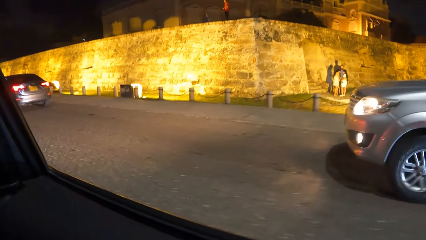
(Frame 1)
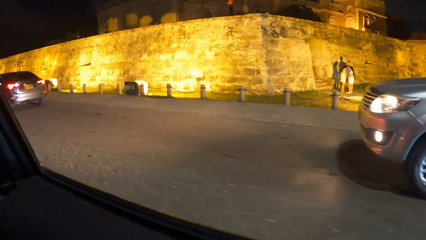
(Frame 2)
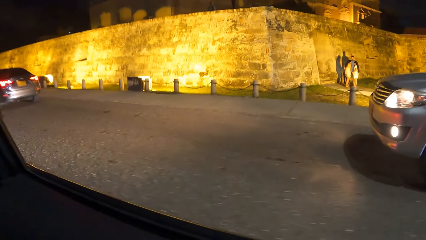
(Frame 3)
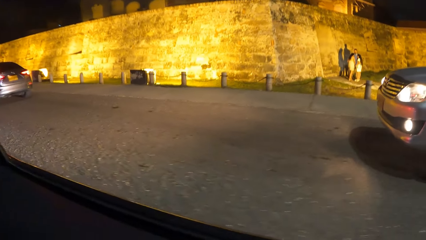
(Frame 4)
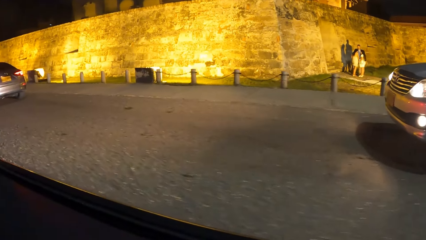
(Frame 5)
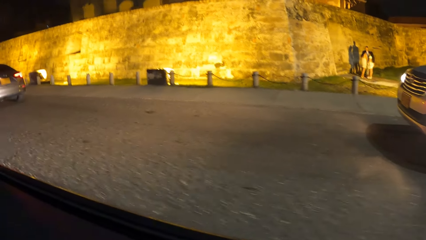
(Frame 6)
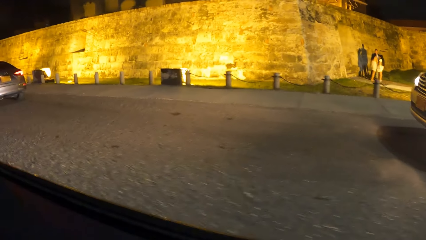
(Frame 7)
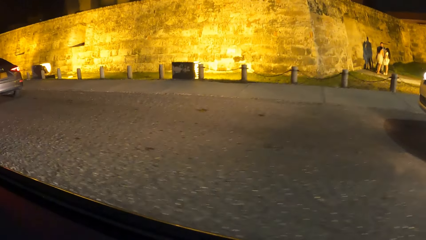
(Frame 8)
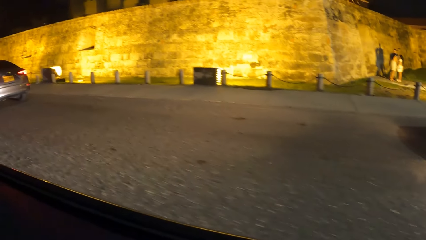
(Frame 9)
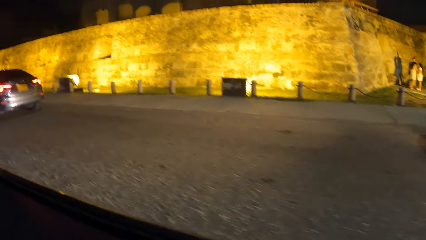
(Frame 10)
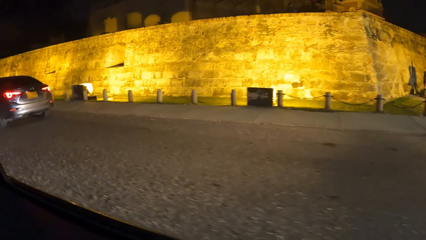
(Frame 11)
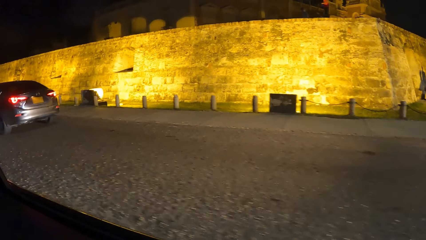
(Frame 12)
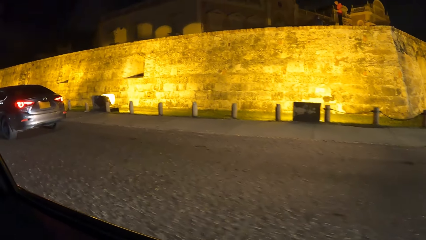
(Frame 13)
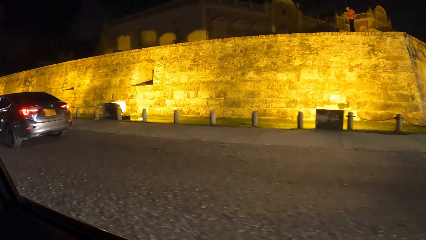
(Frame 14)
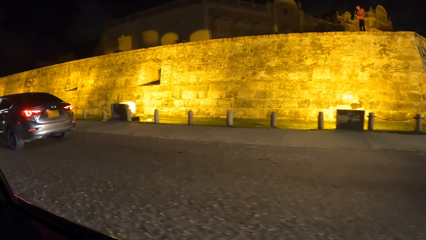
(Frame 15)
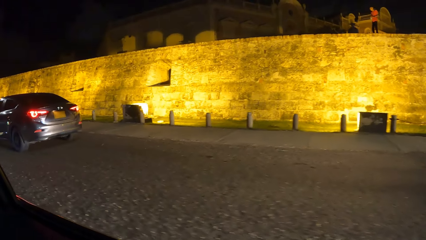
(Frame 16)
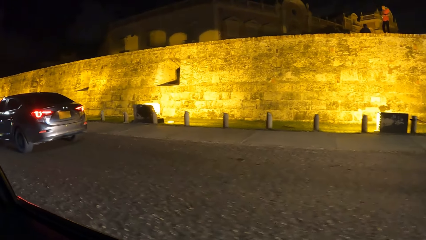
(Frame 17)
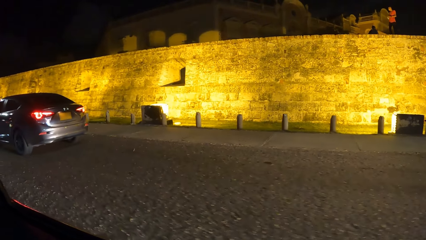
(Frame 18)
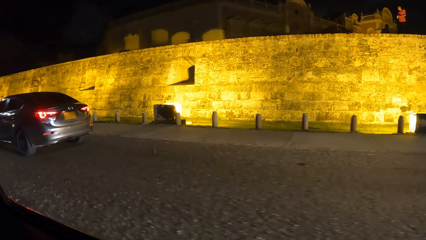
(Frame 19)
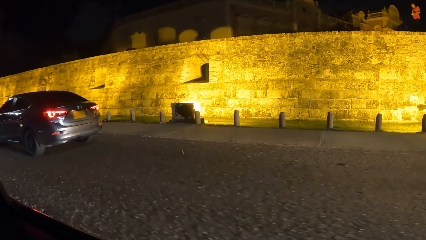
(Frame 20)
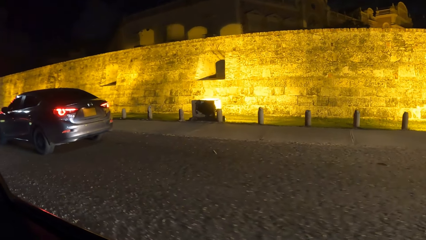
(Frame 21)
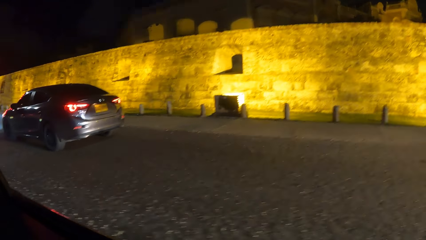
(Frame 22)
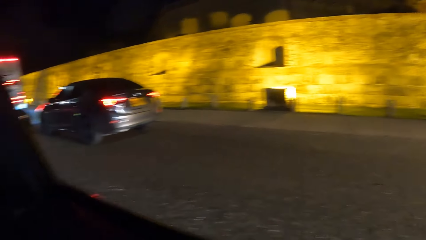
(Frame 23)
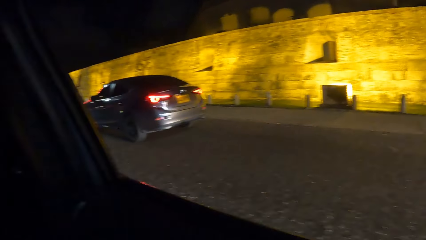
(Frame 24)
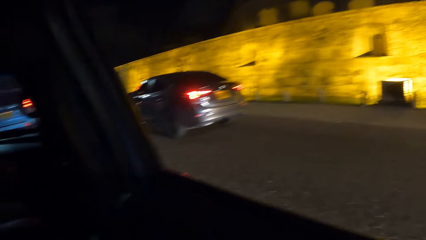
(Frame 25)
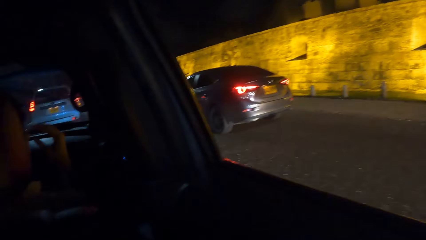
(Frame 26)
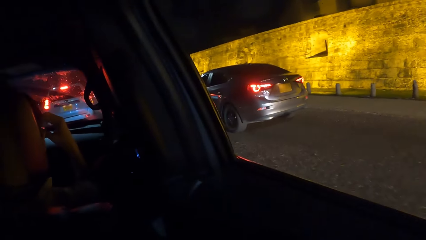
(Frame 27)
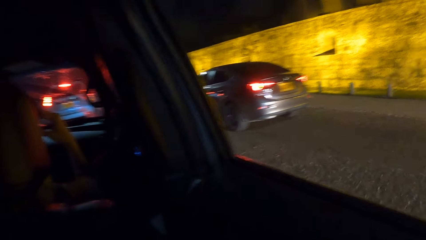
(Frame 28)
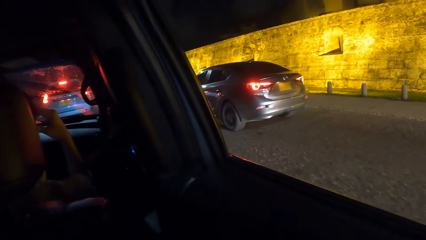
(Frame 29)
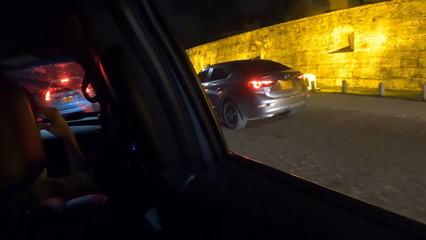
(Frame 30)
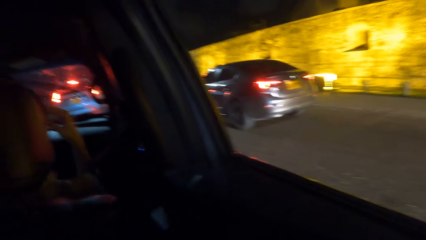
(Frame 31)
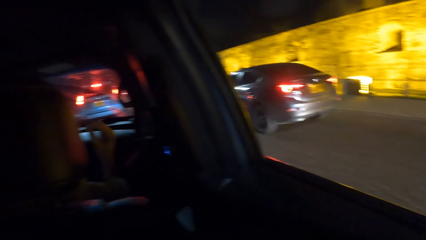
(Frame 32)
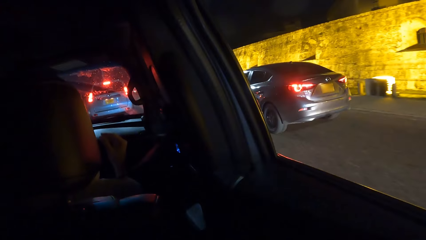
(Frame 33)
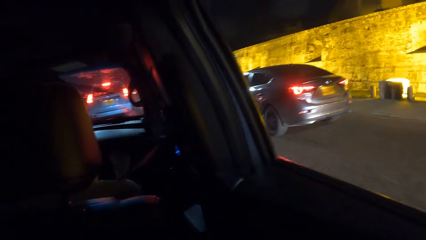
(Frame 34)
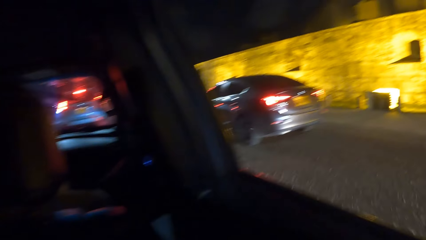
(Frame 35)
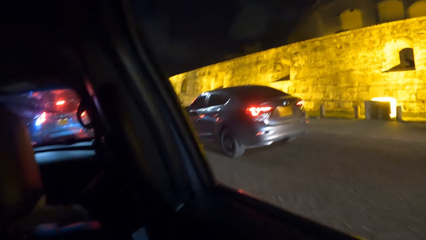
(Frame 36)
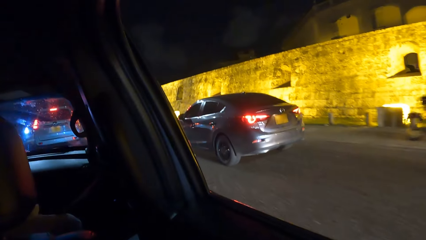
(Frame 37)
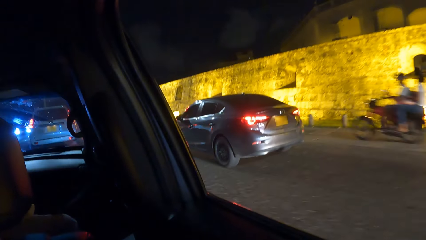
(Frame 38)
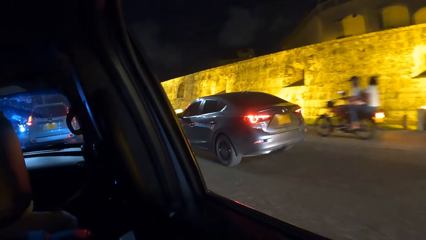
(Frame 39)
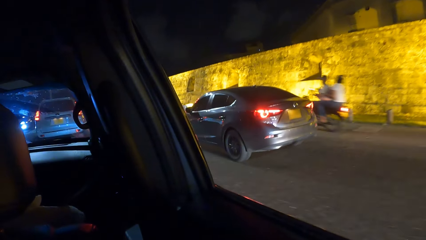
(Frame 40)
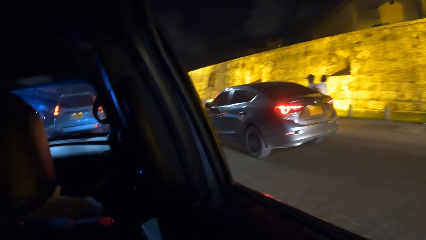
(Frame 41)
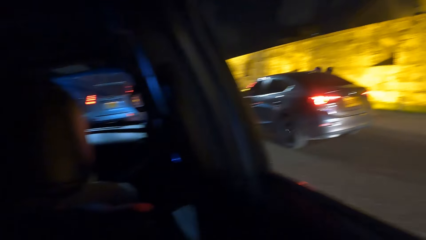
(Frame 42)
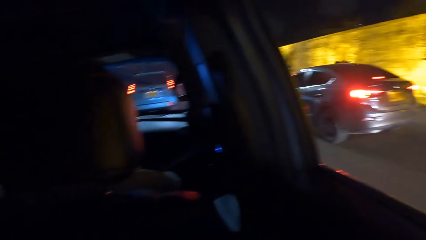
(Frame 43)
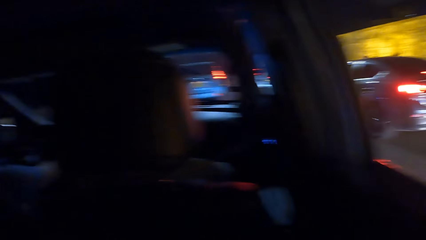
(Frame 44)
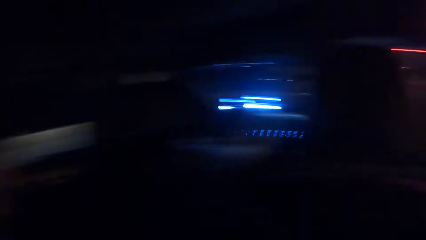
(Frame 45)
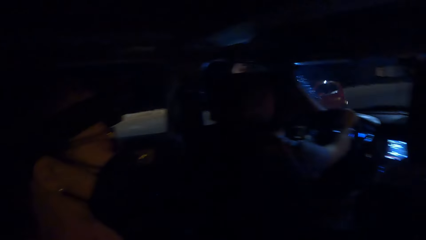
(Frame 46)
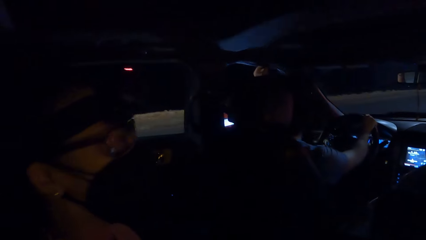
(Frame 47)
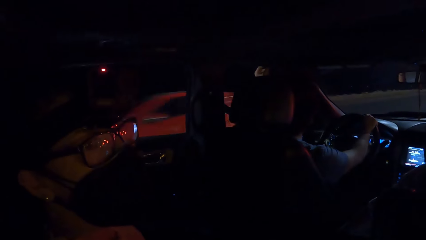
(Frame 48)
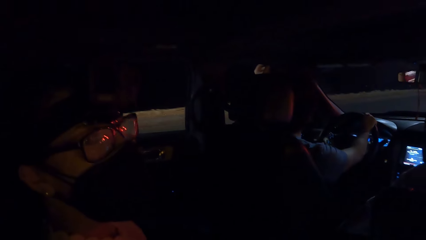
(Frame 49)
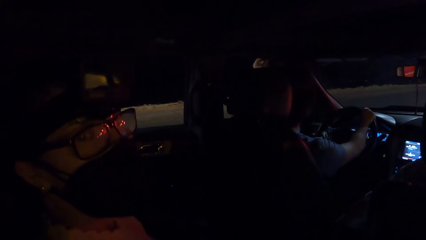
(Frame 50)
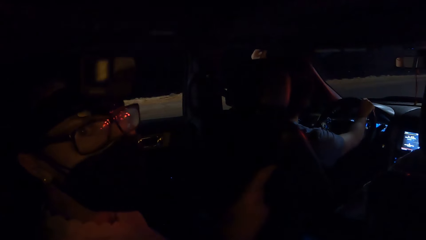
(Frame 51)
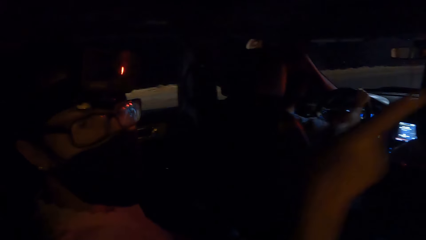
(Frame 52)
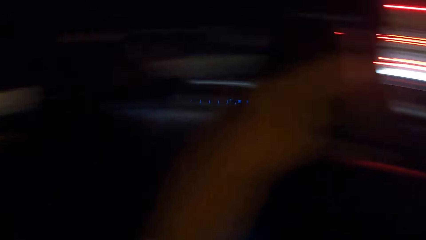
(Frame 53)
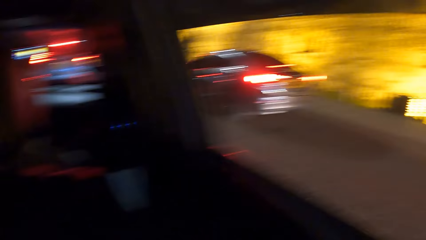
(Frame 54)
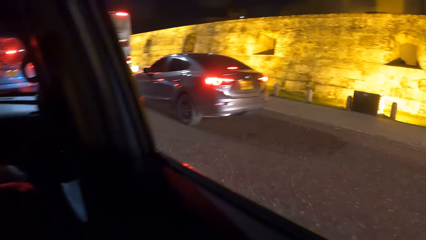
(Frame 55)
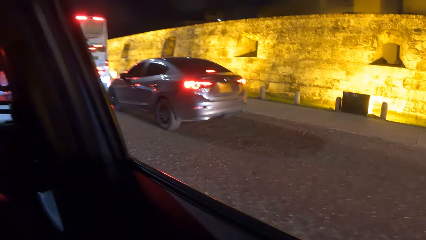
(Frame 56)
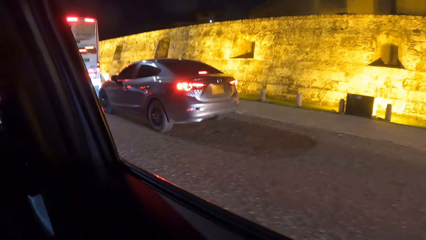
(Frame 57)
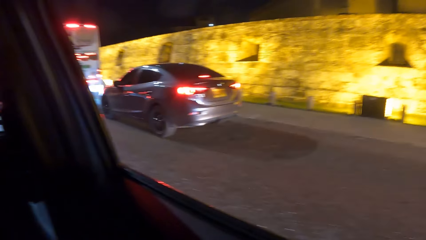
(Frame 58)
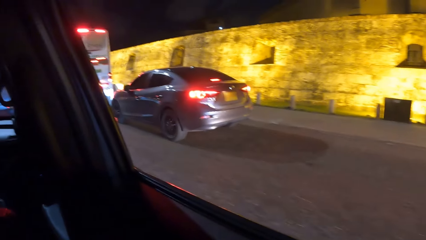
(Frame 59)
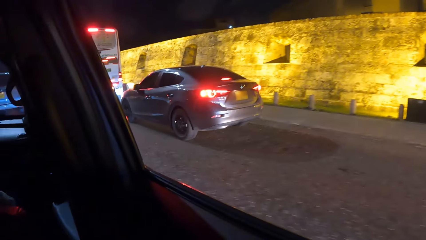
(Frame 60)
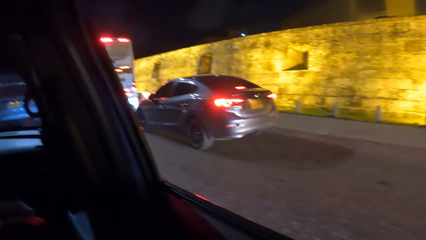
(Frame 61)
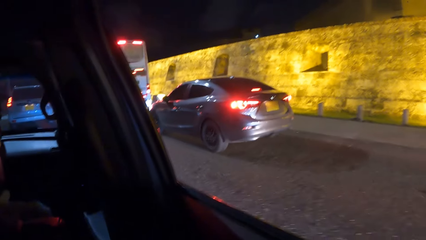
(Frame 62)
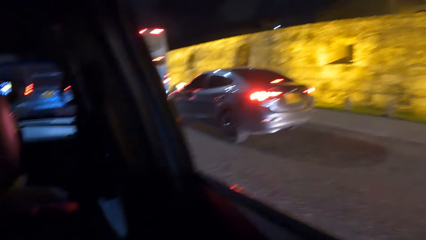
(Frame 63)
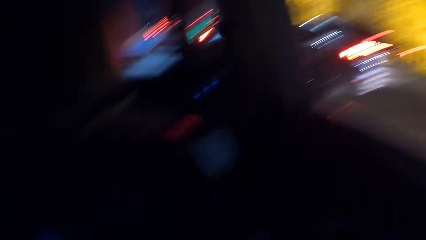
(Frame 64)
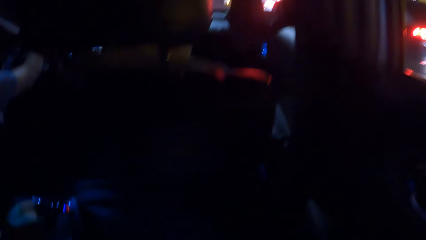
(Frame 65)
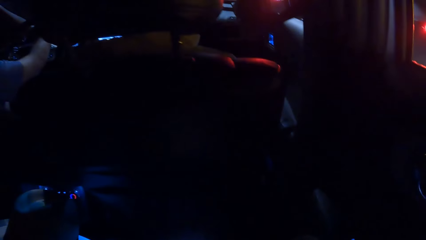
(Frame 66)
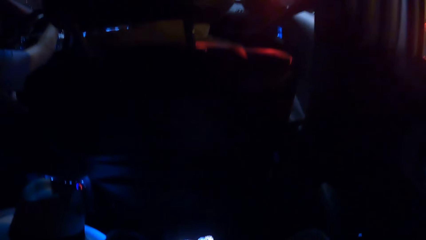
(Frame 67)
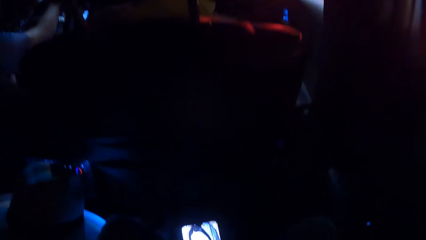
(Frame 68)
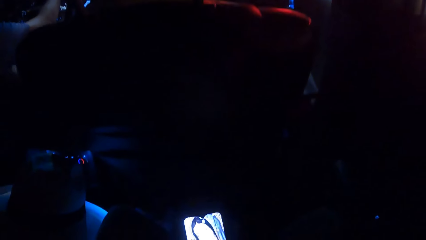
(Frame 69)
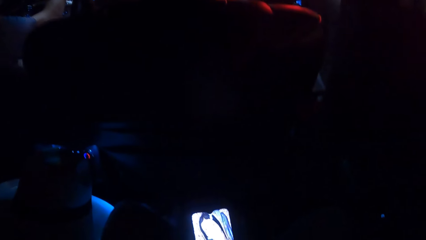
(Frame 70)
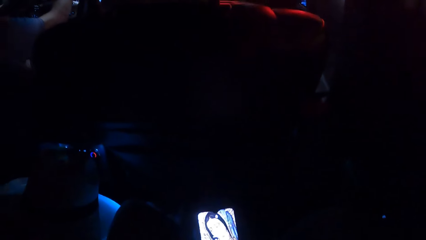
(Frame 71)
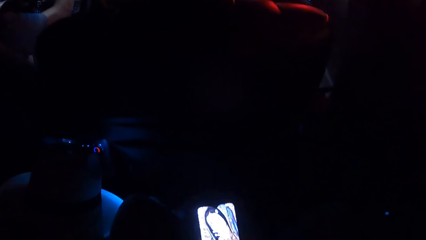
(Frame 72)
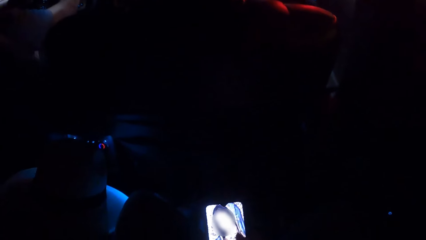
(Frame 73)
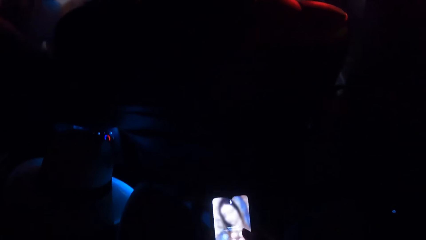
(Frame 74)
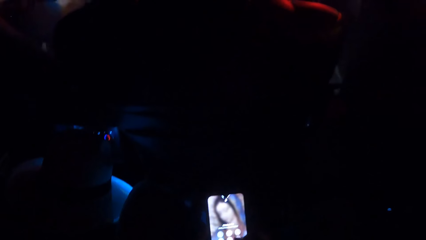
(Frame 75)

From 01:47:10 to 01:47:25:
The camera wearer looks through the car window. A man touches his head. A person drives the car. The camera wearer interacts with a woman. The woman looks at the camera wearer. The woman points through the car window. The camera wearer looks through the car window. They use a phone.
